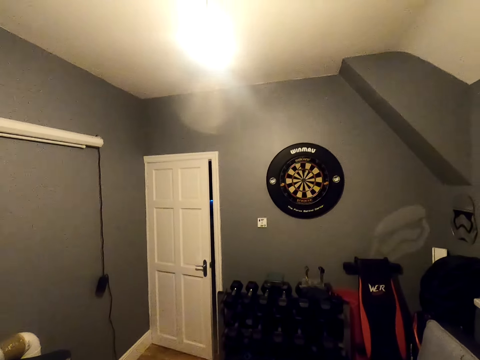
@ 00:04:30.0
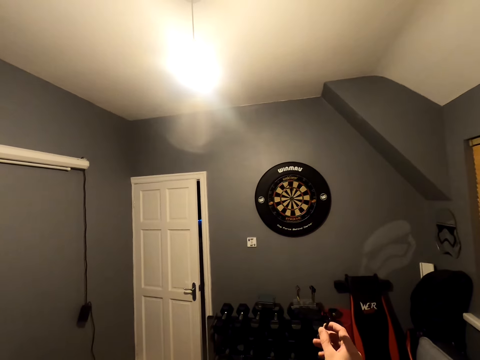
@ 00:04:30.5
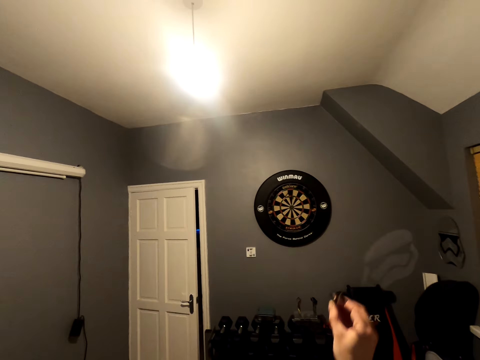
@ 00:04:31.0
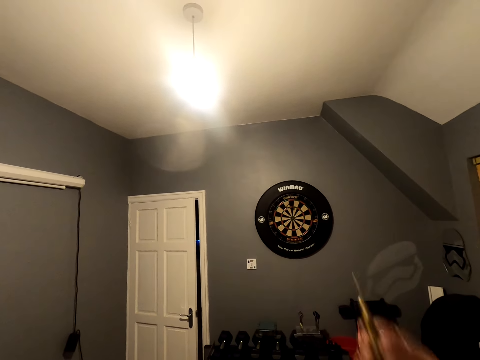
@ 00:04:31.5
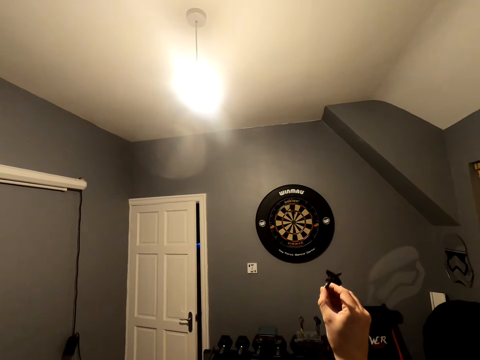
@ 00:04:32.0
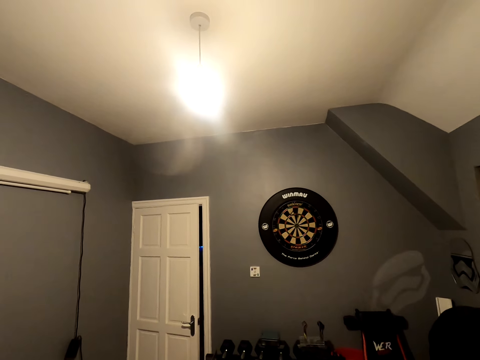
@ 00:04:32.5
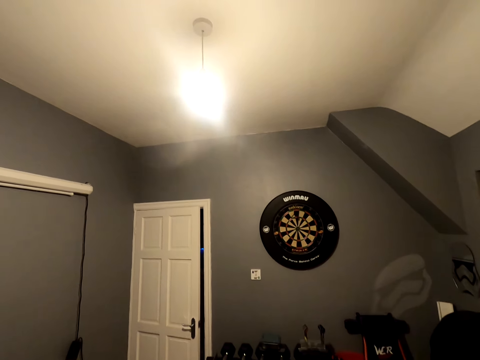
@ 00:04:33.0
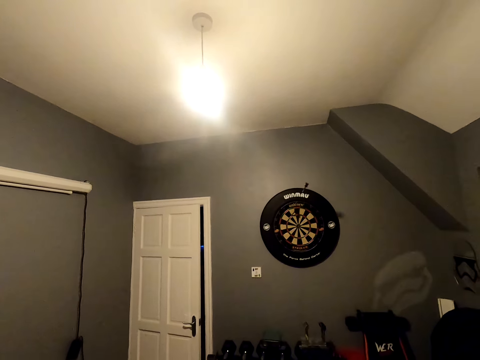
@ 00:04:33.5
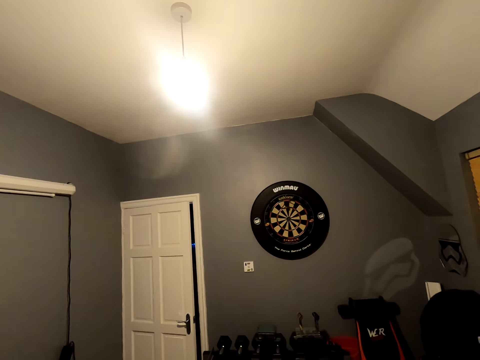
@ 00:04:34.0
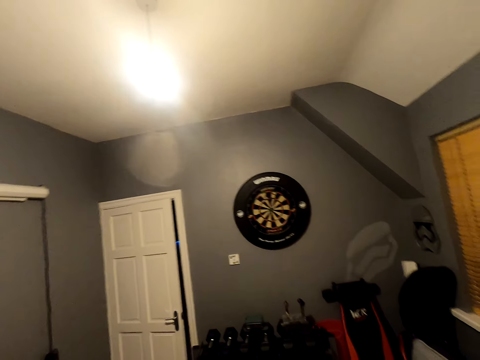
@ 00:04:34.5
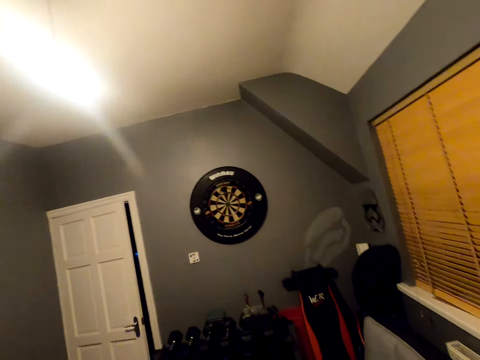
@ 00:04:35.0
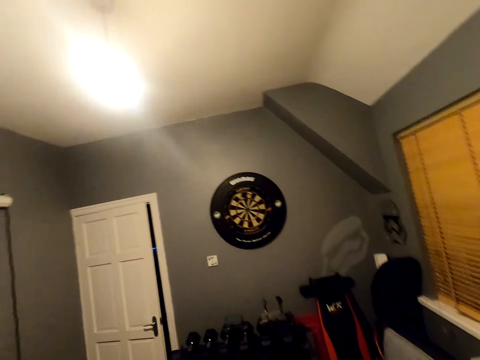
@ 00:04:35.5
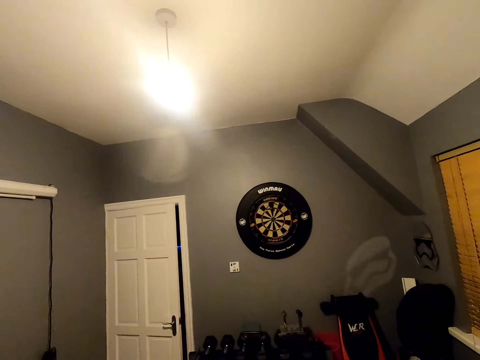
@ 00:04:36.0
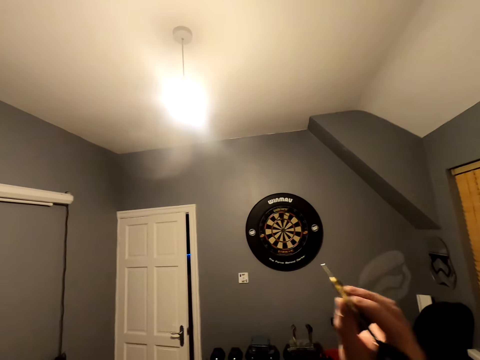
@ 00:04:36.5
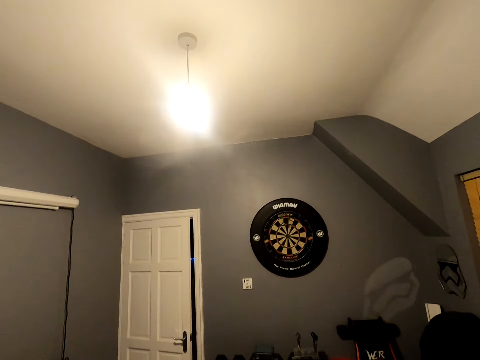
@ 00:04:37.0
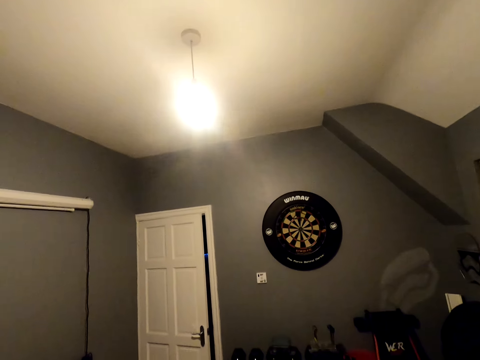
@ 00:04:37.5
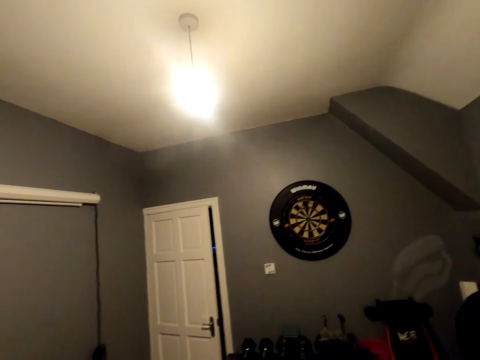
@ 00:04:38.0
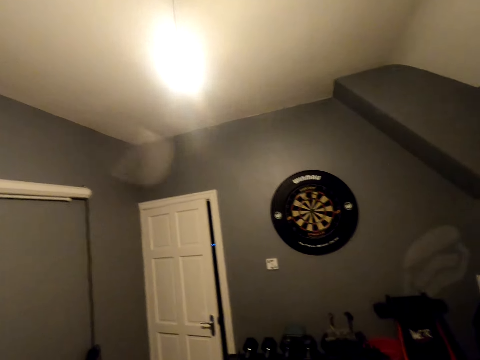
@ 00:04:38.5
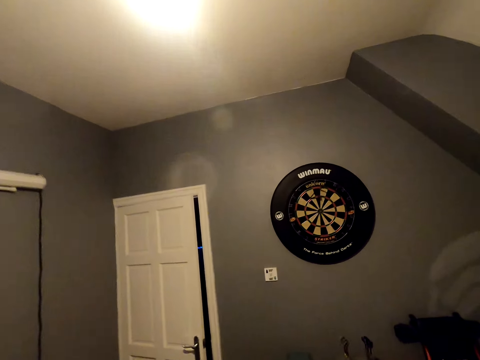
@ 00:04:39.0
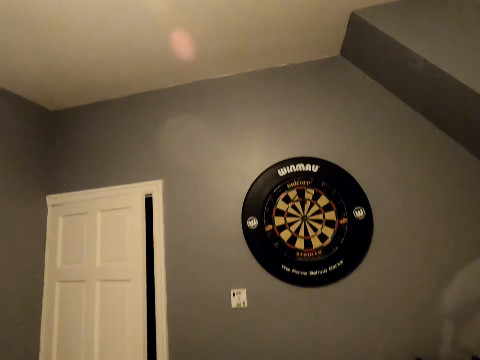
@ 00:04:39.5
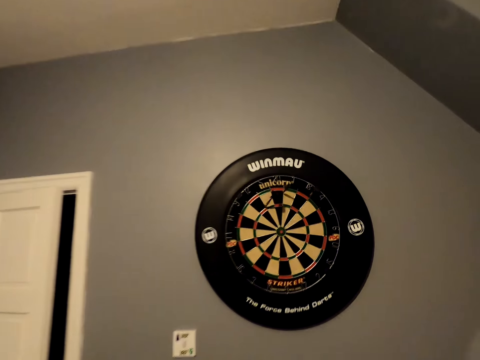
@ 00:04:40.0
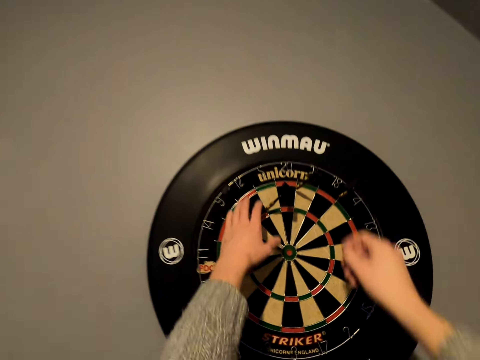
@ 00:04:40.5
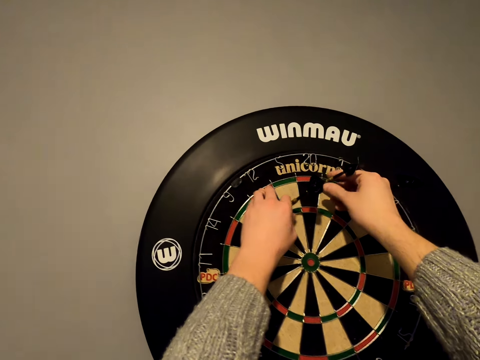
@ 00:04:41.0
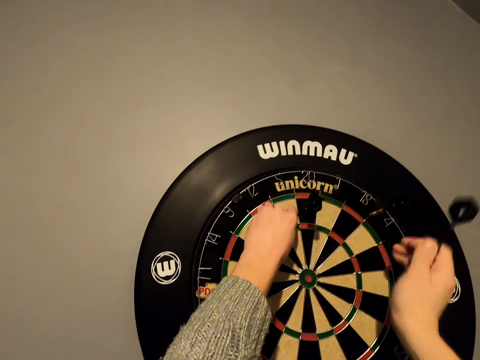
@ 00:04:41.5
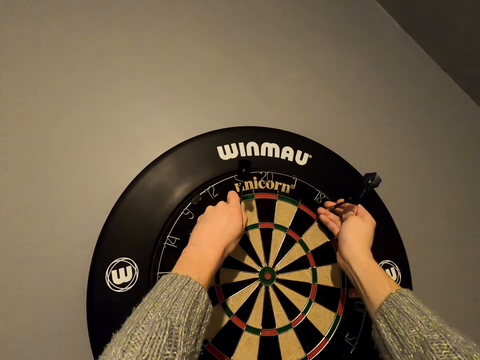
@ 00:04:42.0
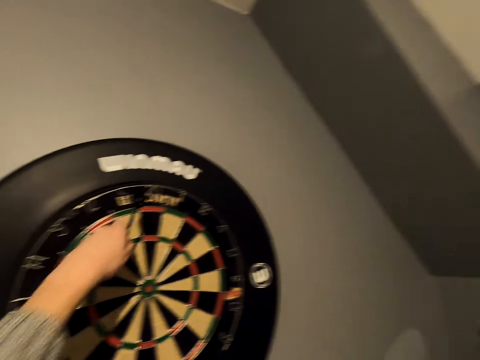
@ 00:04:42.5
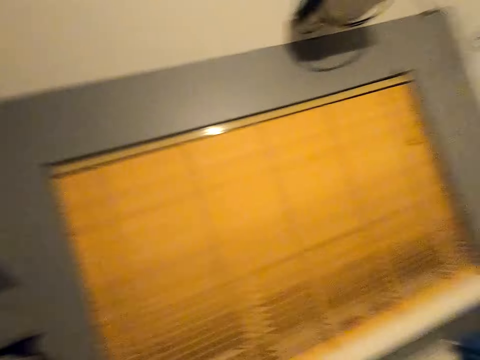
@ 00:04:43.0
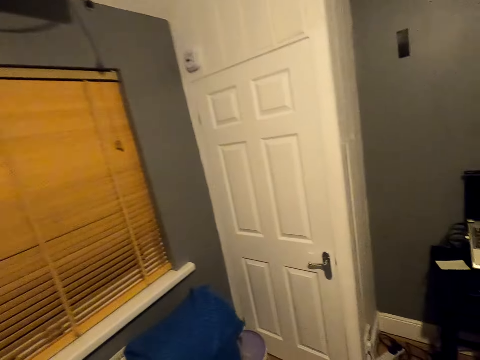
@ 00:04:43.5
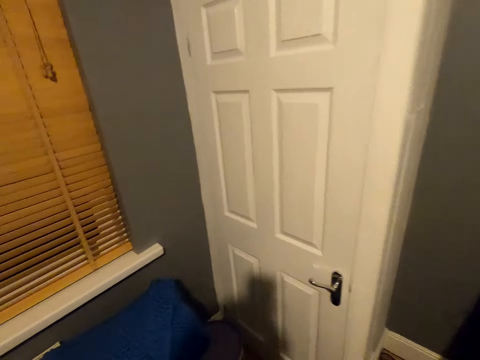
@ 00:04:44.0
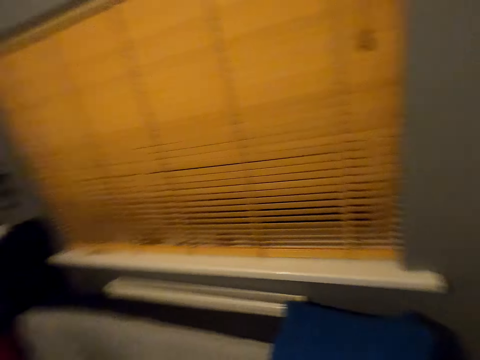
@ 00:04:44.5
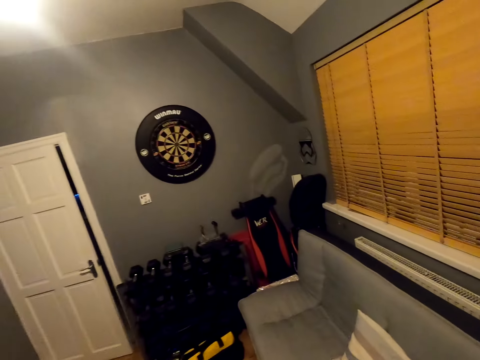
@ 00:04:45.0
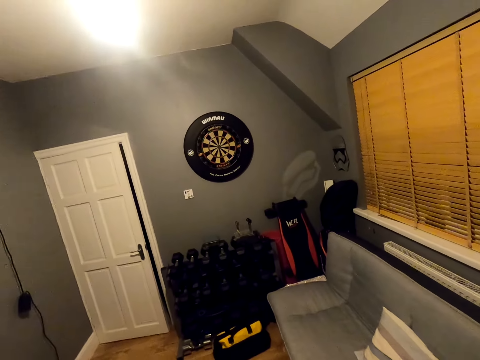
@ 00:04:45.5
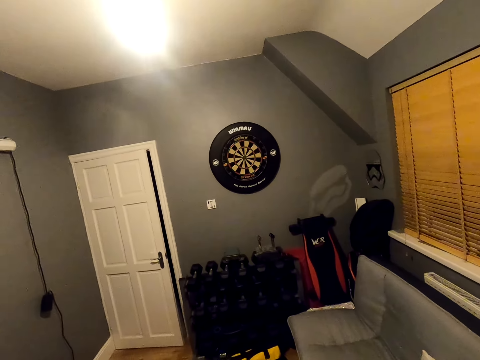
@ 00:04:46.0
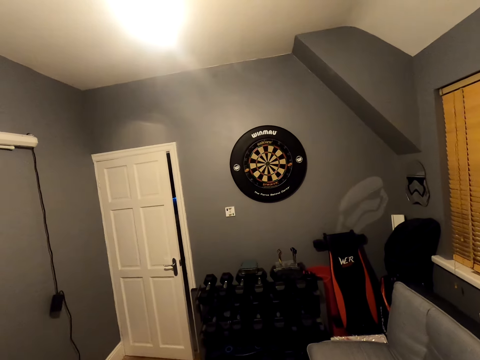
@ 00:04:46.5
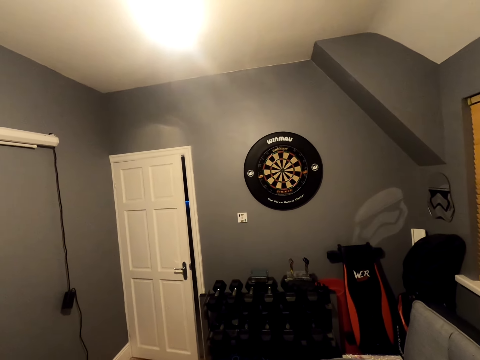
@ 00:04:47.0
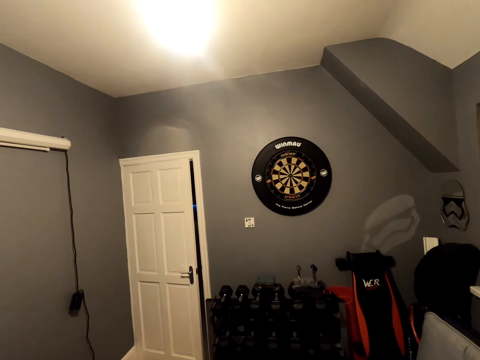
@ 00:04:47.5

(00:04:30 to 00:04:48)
The camera wearer looks around a room. He throws an arrow on a dart board. He looks around the room. He throws the arrow on the dart board. He walks around the room. He picks the soft tip darts from the dartboard. He walks back to his position. He turns around.

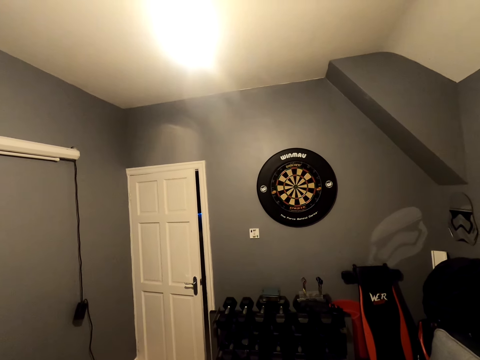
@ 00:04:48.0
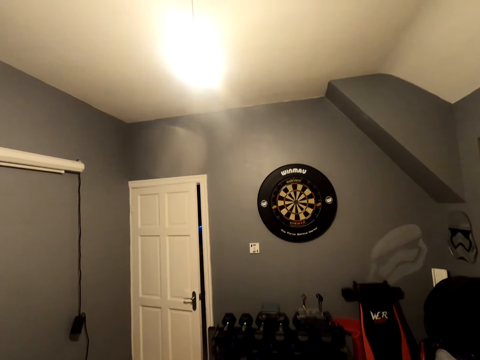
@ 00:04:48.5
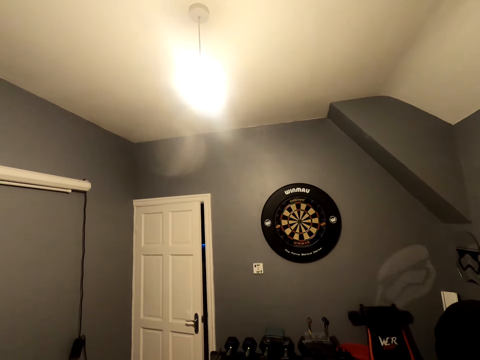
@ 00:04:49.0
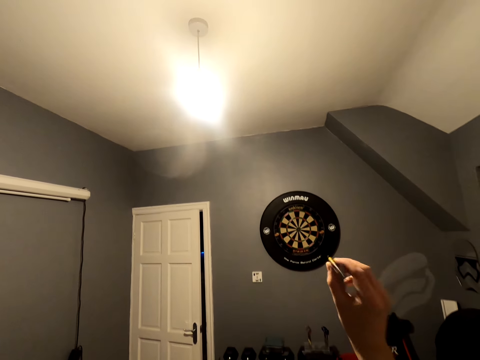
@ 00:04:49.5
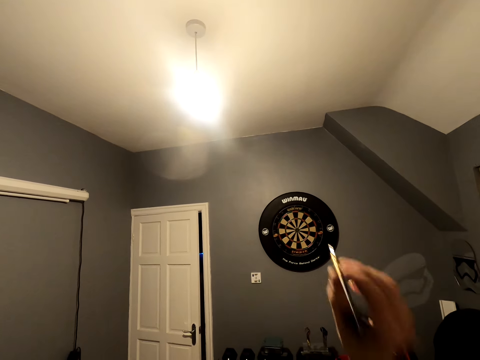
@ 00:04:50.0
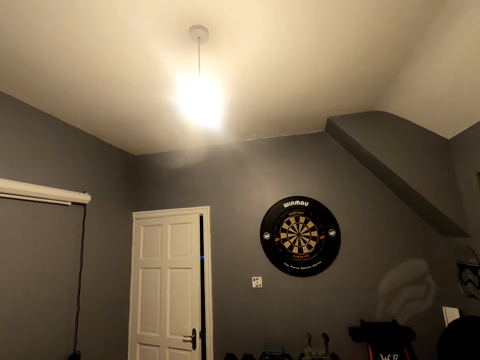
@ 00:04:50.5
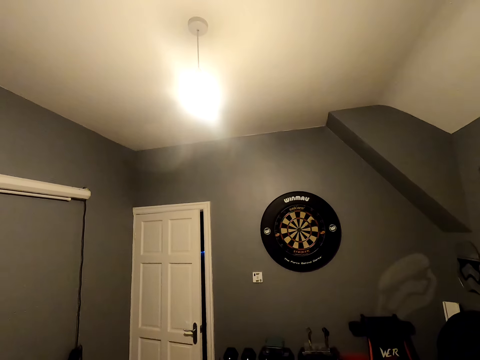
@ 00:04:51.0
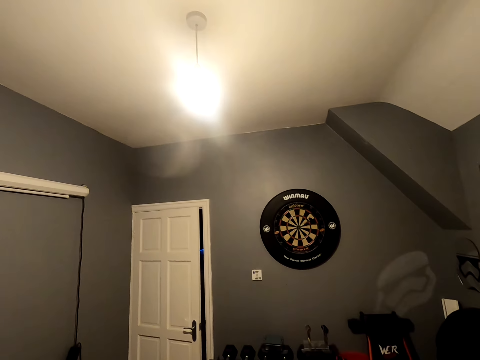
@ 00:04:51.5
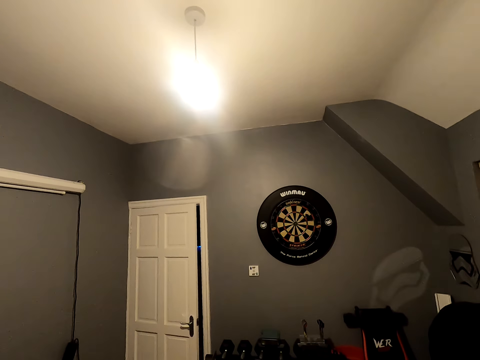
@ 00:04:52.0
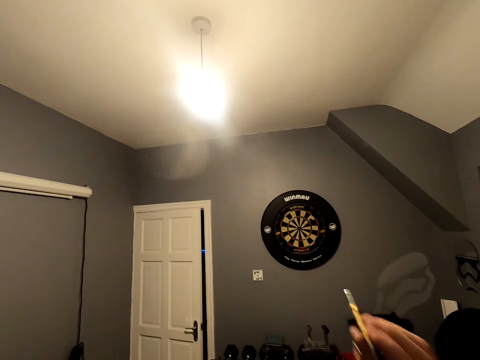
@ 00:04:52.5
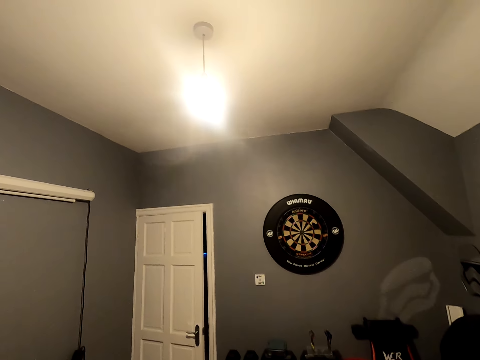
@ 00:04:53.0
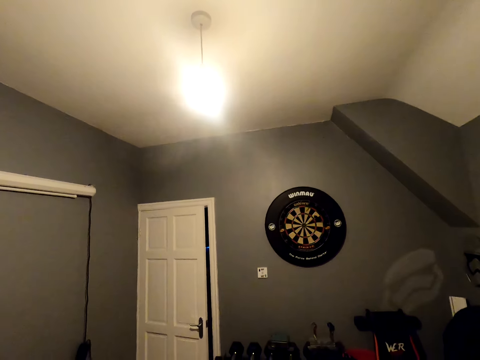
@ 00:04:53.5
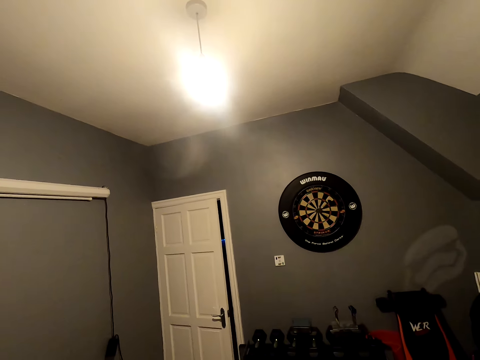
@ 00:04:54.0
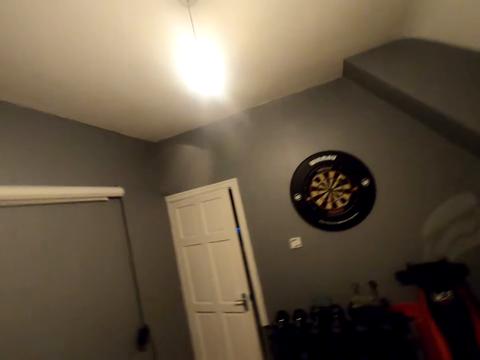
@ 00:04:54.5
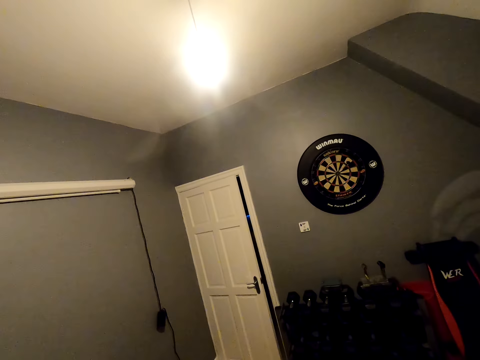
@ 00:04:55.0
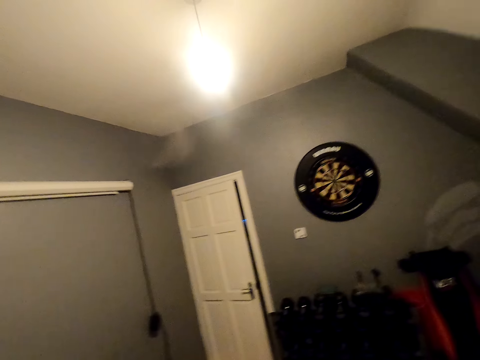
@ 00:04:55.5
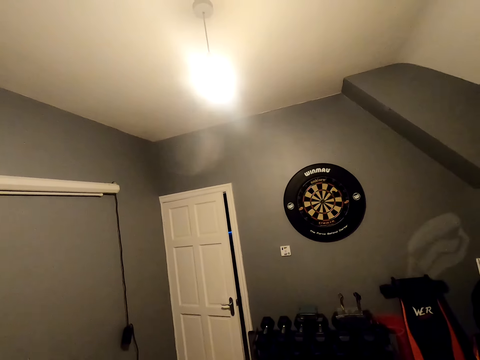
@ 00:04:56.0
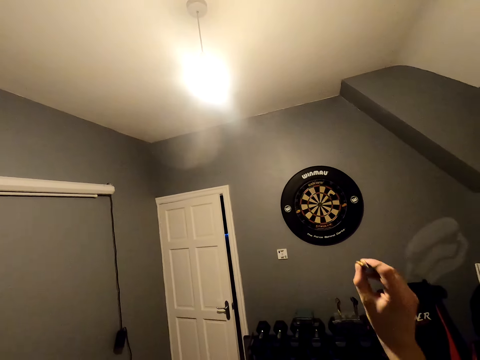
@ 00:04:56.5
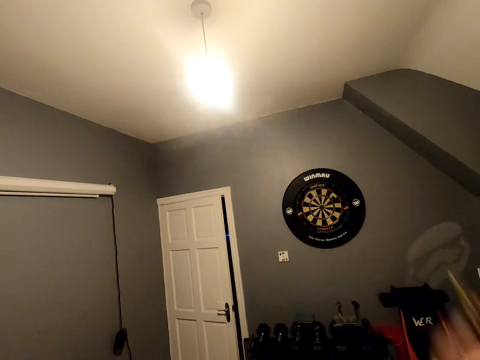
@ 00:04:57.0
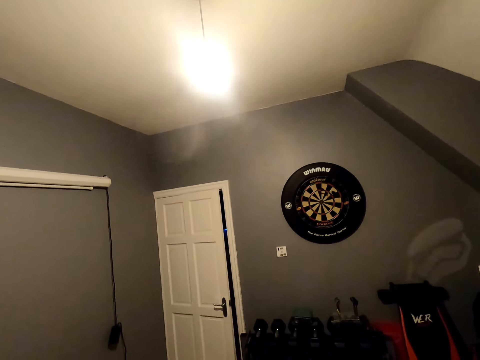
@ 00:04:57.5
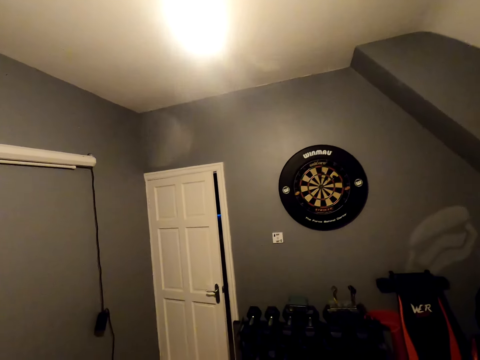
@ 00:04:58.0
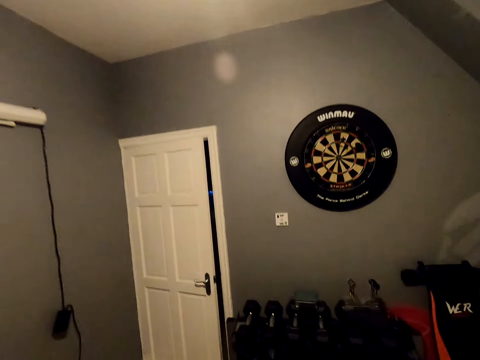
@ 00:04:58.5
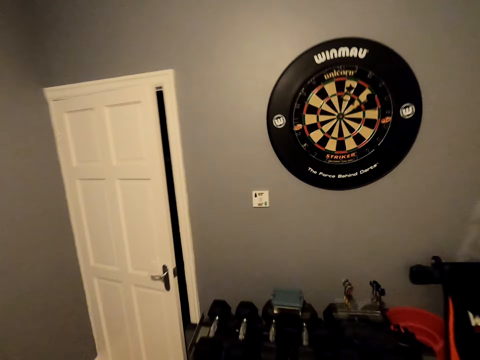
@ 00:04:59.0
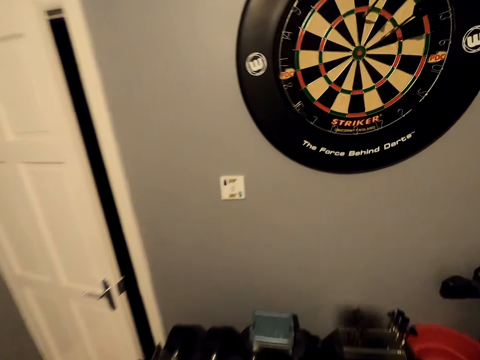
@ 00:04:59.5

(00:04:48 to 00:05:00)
The camera wearer looks at the dart. They position the dart. They throw the soft tip darts. They position the dart. They throw the dart. They position the dart. They throw the dart. They move close to the dartboard.
